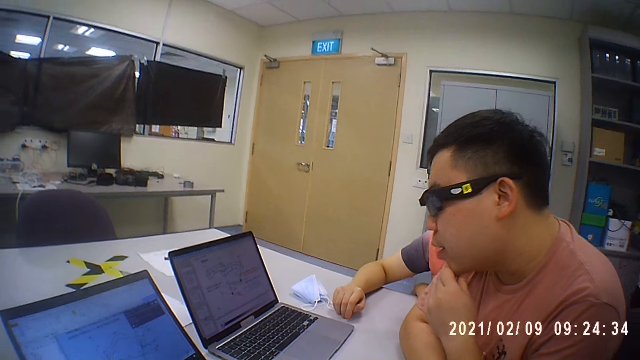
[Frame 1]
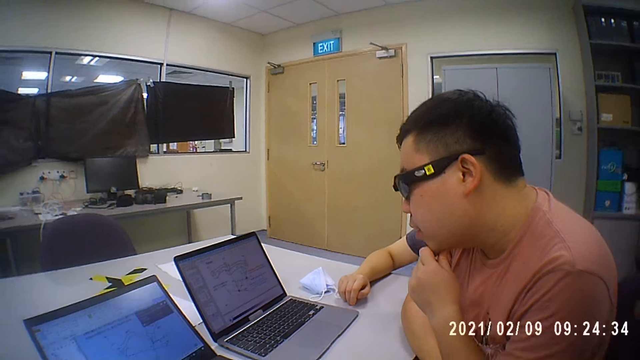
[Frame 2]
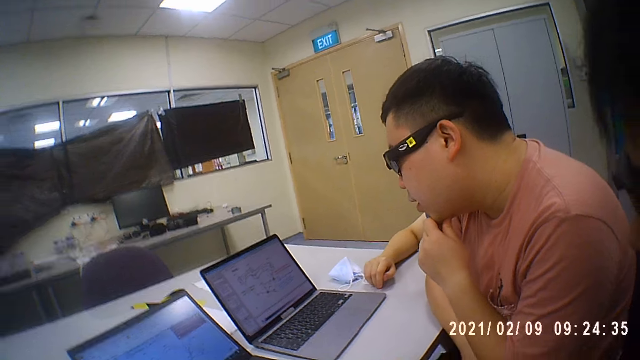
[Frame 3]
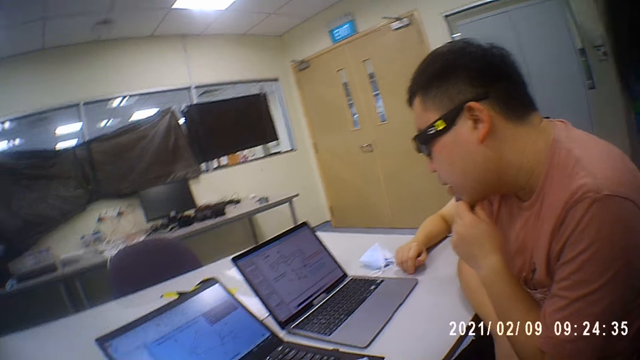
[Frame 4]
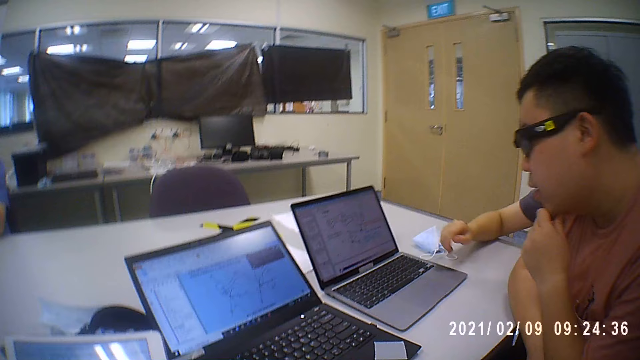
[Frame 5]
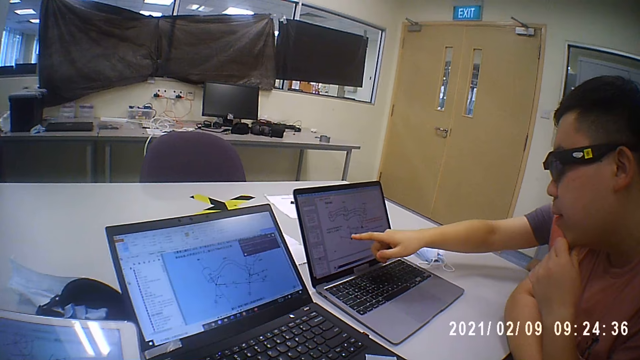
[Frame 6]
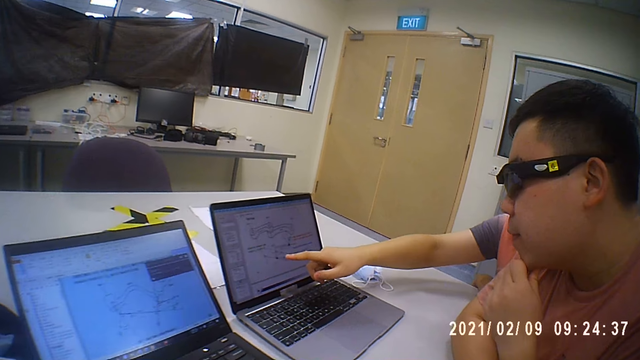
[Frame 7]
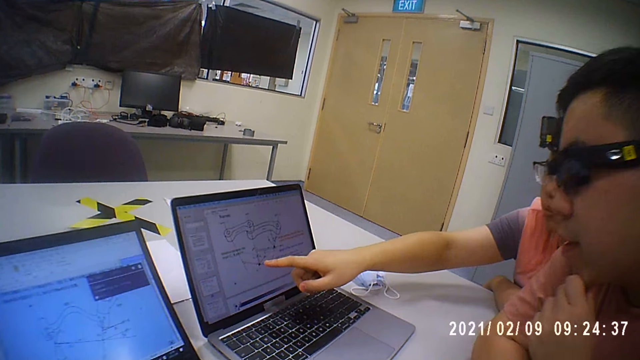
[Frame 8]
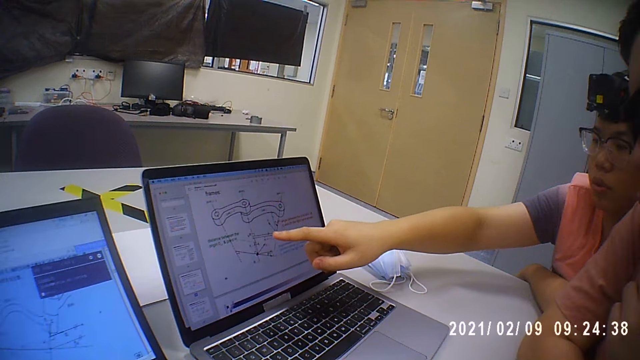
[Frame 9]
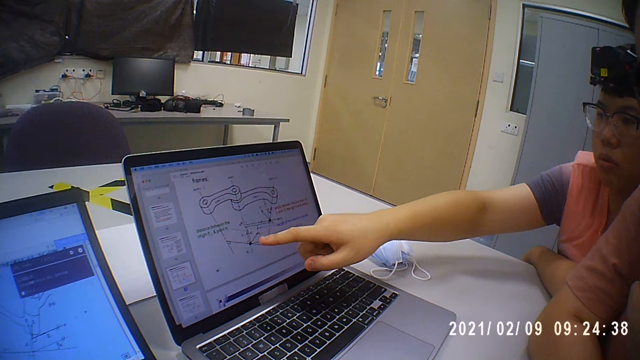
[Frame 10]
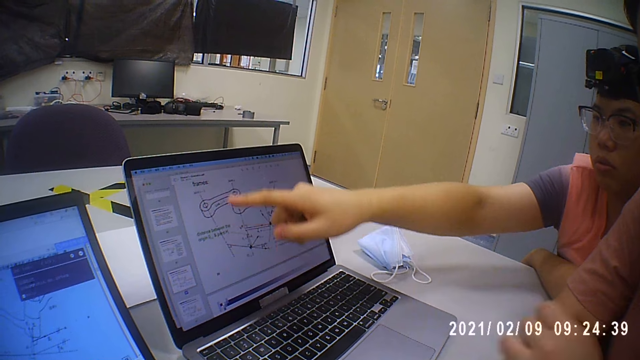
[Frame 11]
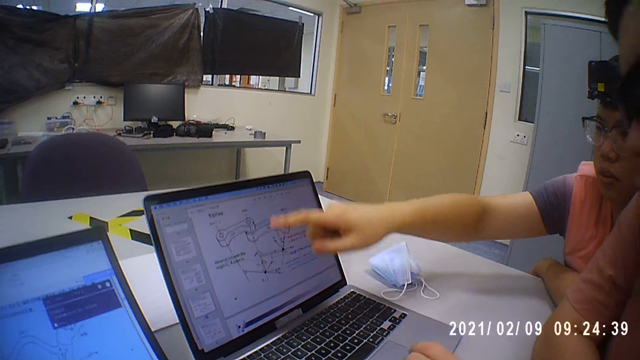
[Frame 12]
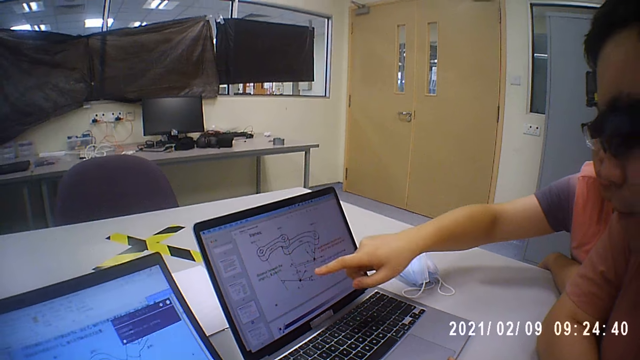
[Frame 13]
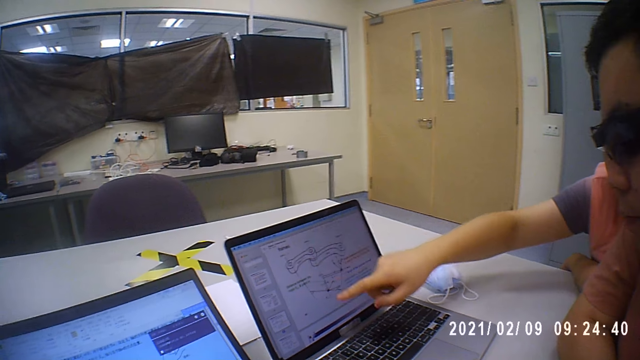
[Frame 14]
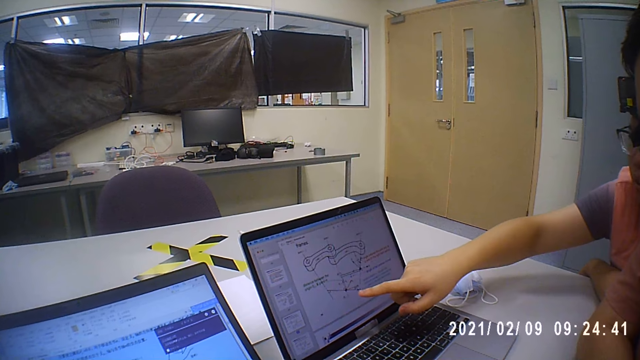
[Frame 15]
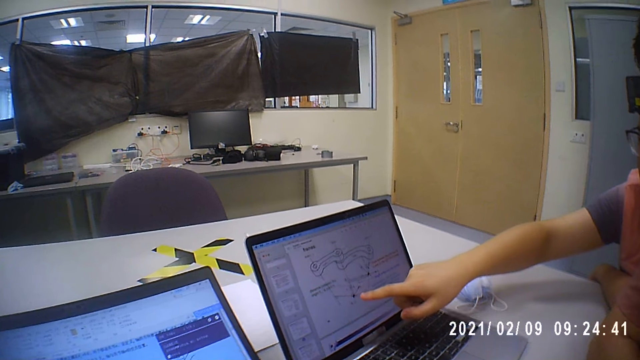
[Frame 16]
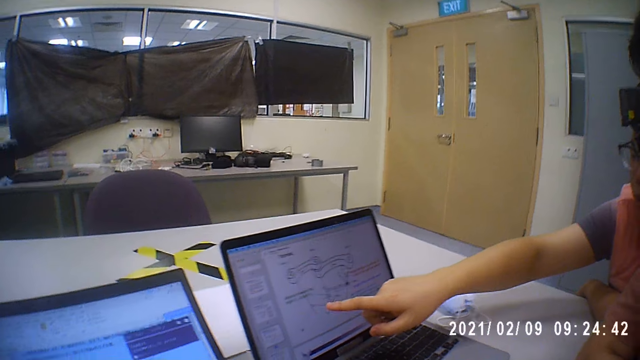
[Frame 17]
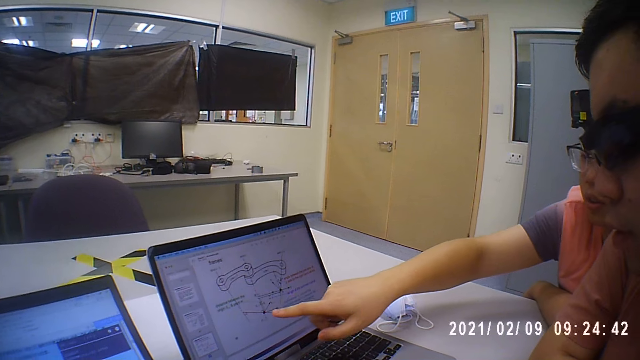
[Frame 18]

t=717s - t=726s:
A man gestures.

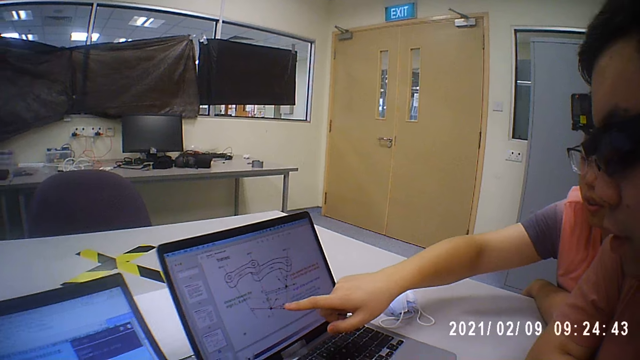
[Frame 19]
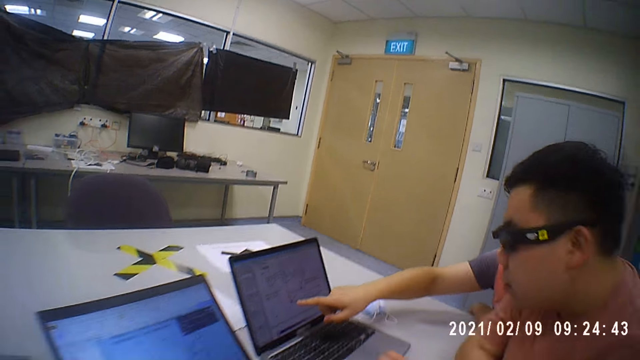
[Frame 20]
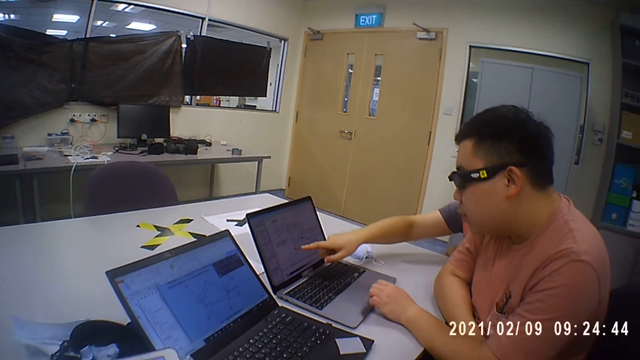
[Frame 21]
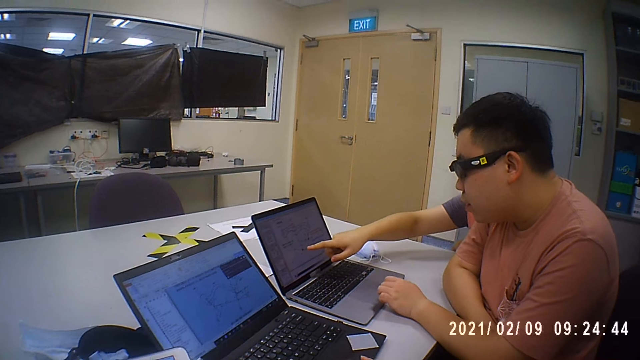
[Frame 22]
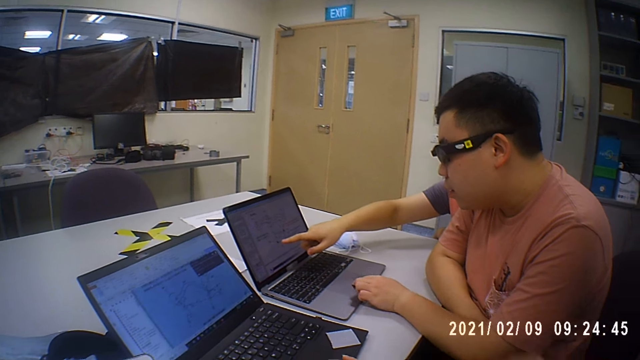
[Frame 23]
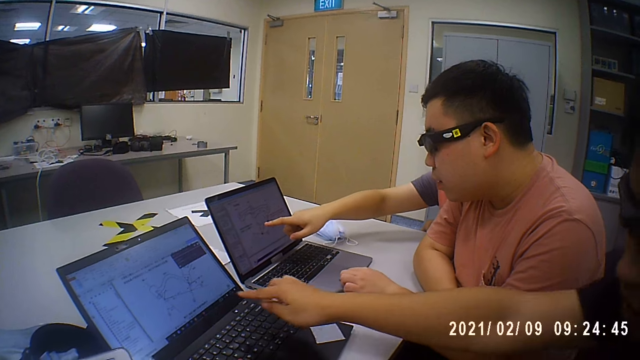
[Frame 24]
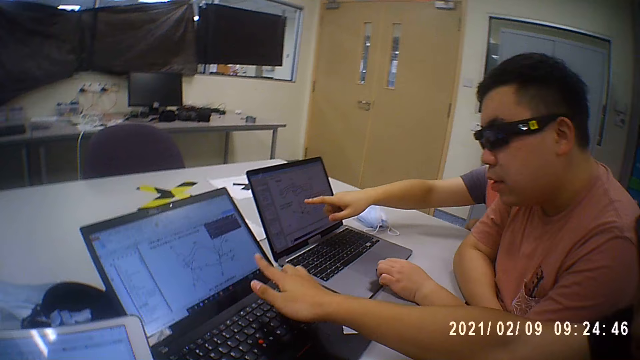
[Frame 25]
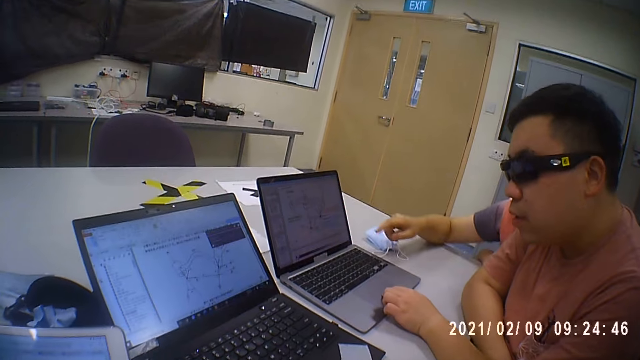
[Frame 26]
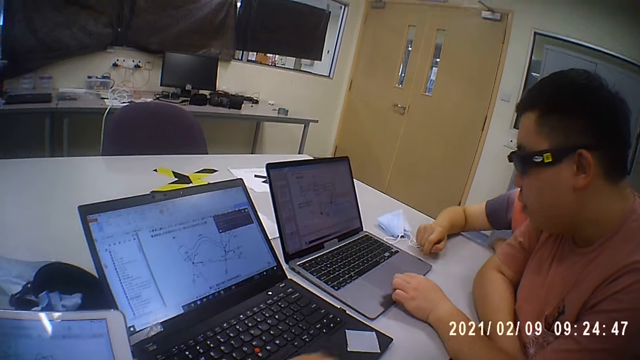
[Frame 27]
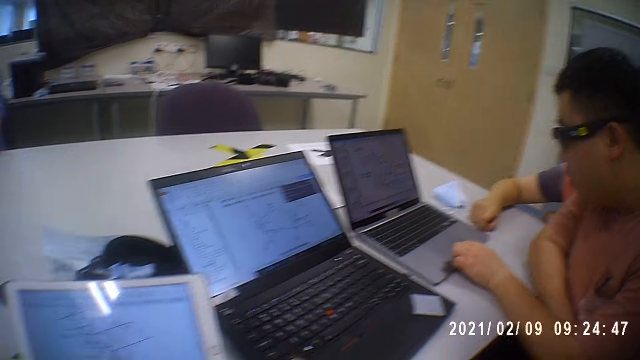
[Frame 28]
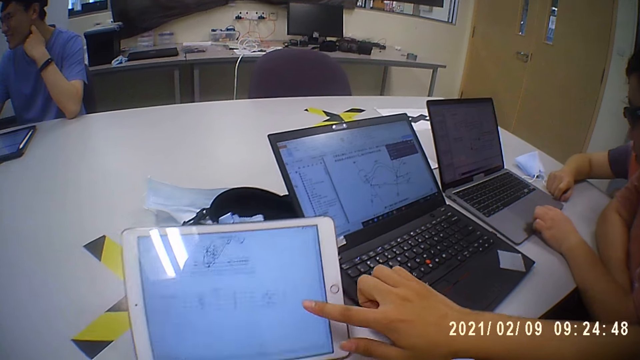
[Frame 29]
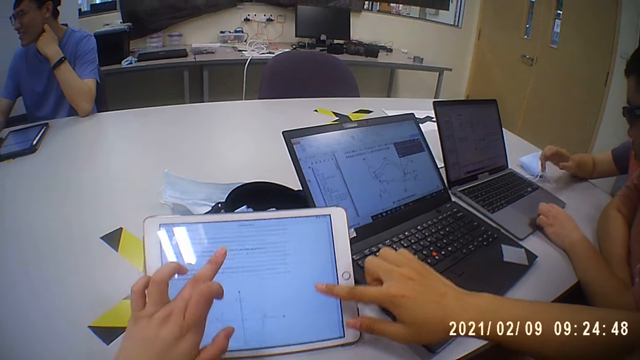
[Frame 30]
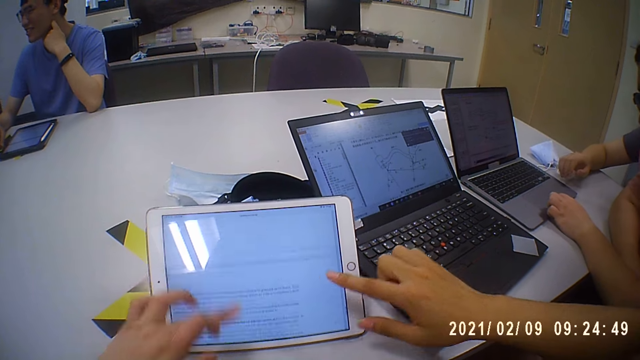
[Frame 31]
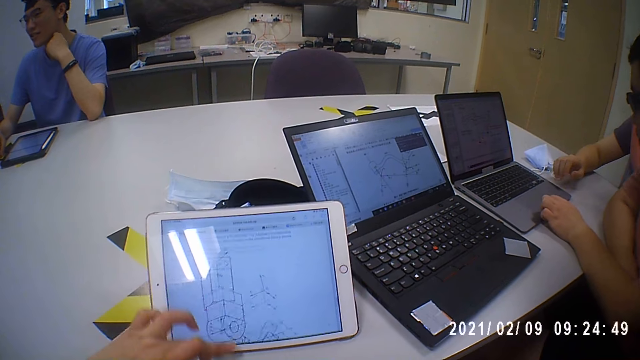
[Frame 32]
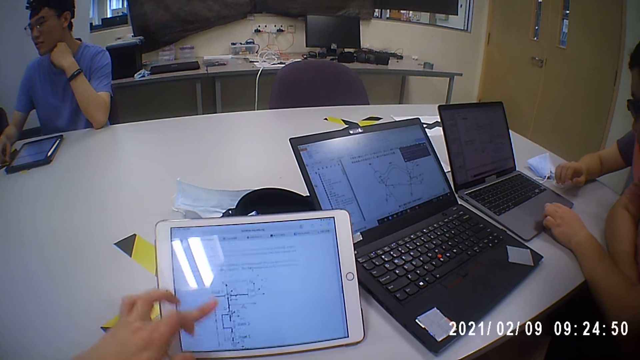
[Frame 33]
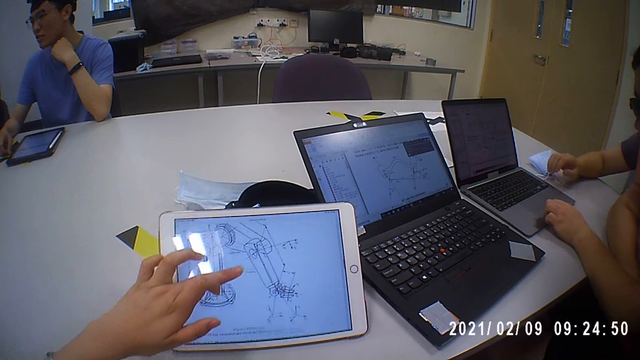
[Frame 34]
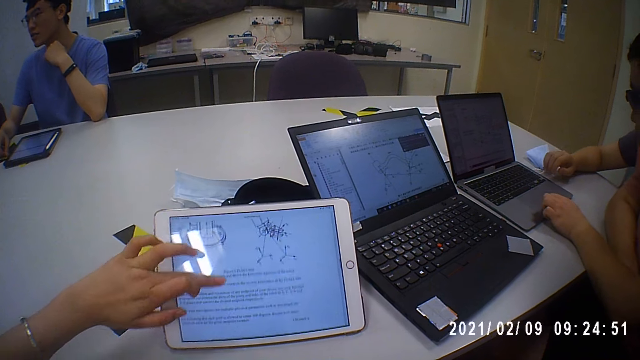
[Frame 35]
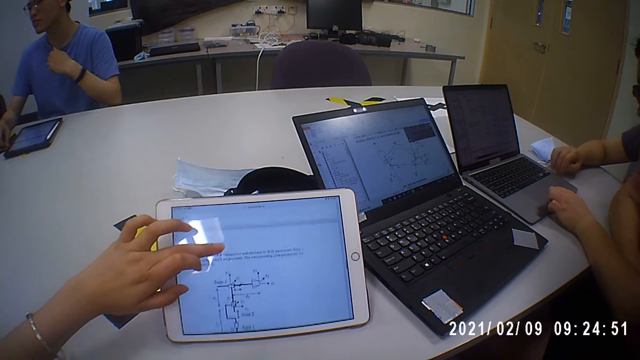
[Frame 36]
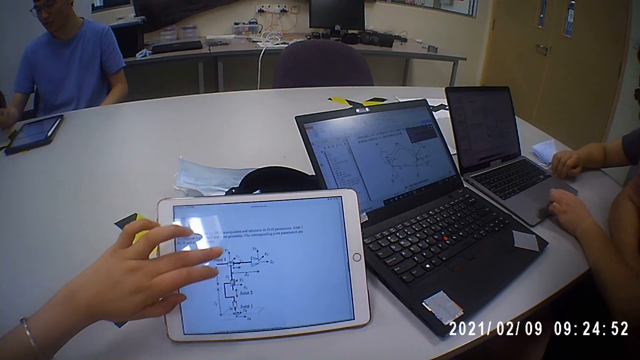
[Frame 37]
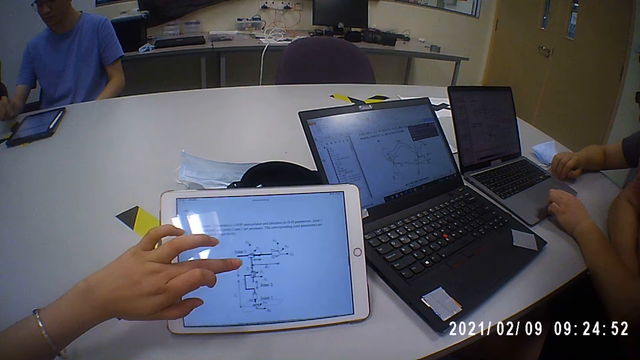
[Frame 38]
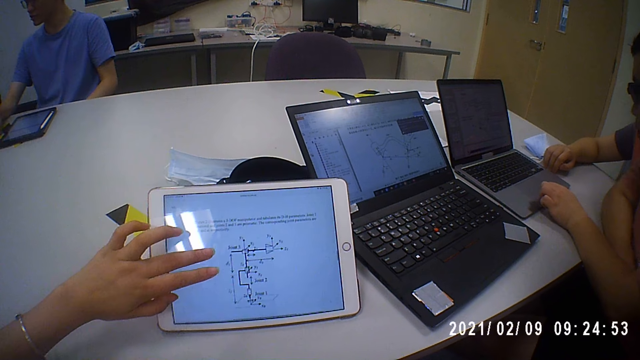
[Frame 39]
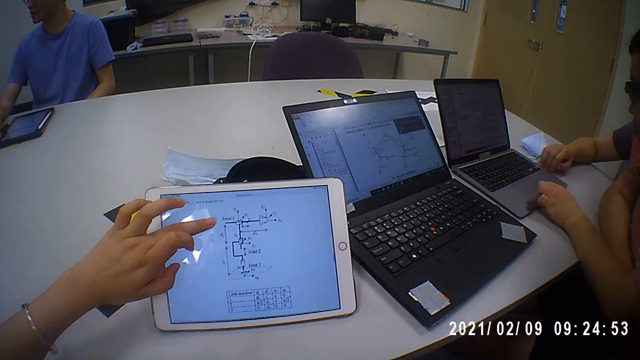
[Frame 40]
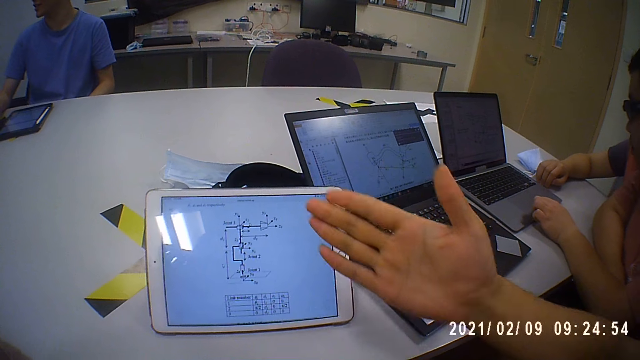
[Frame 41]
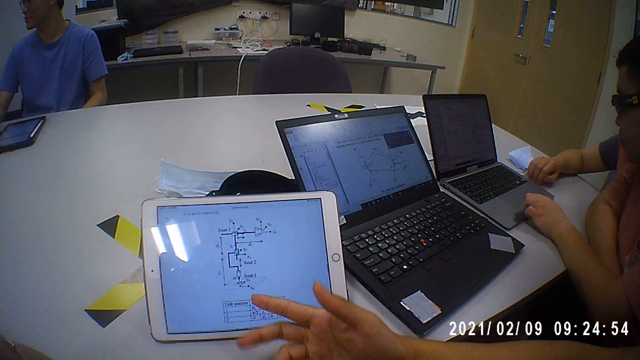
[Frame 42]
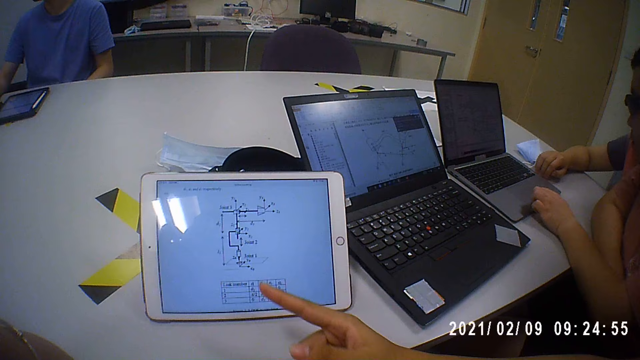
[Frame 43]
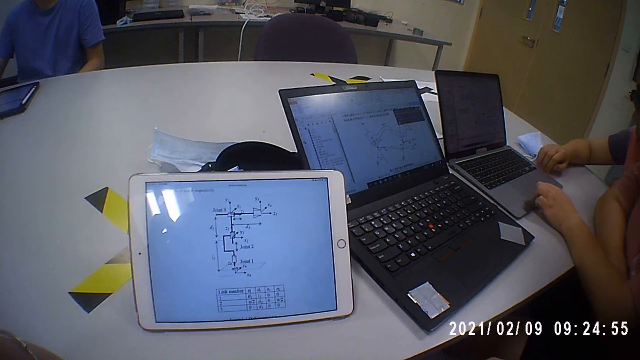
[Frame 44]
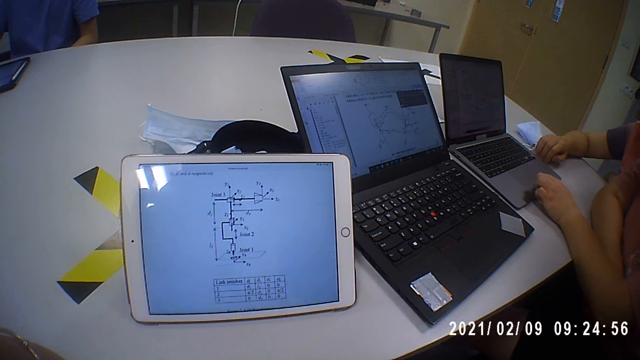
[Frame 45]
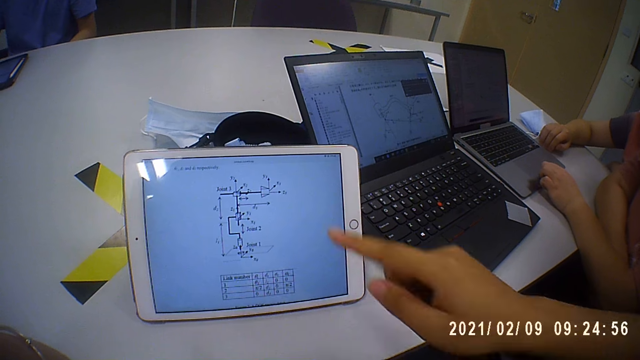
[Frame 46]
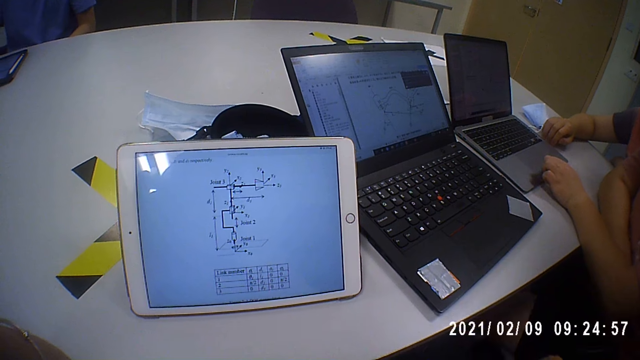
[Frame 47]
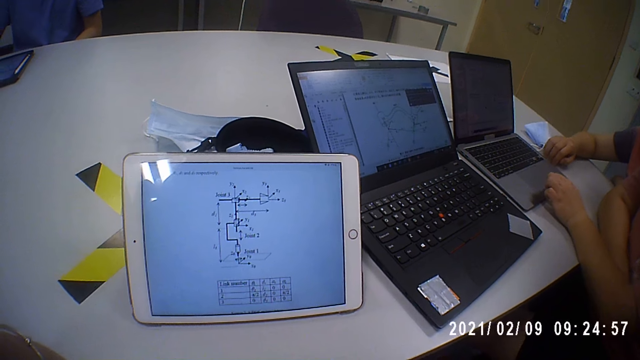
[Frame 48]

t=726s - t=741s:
A man touches the trackpad of the laptop on the table with his left hand. Another man points at the laptop. A third man touches his face with his left hand. The second man touches the tablet computer on the table with his right hand and scrolls the tablet. The camera wearer touches the tablet computer on the table with her left hand. She scrolls the tablet. The second man gestures.
